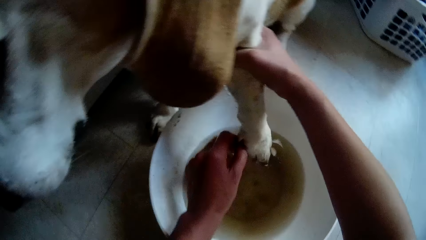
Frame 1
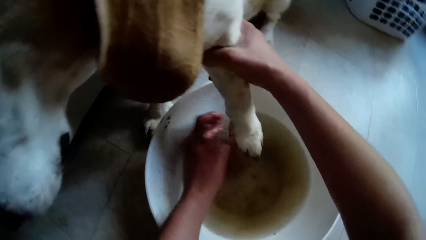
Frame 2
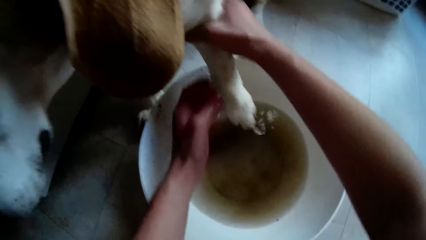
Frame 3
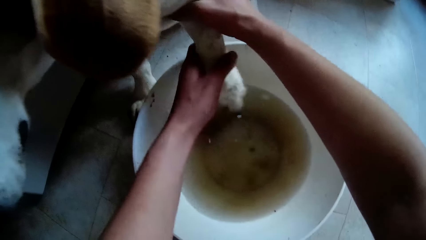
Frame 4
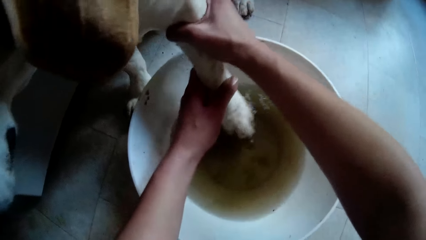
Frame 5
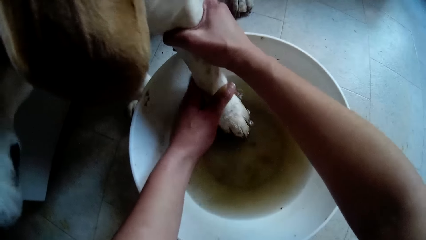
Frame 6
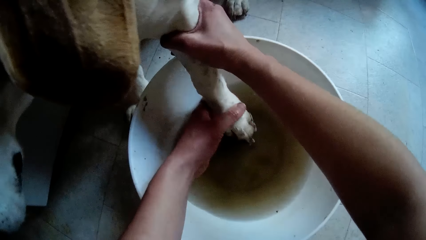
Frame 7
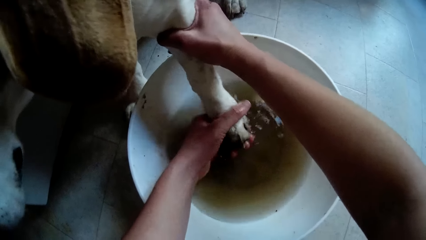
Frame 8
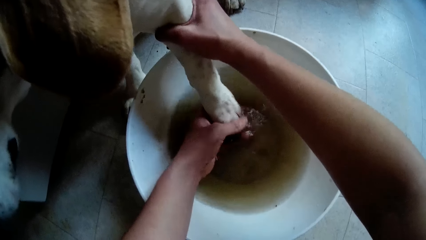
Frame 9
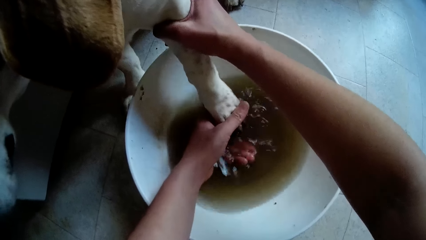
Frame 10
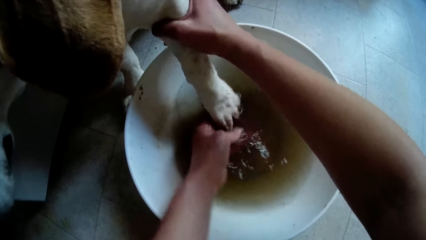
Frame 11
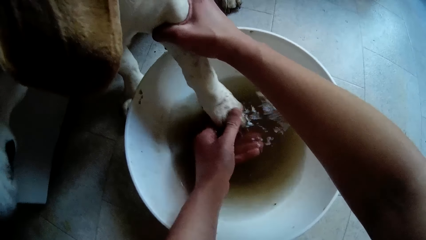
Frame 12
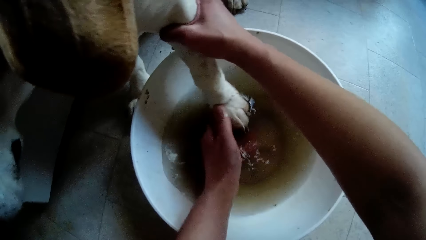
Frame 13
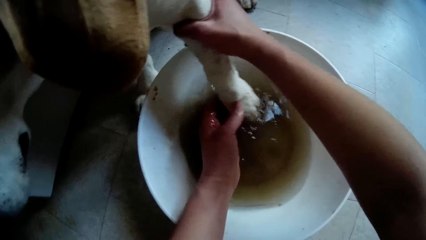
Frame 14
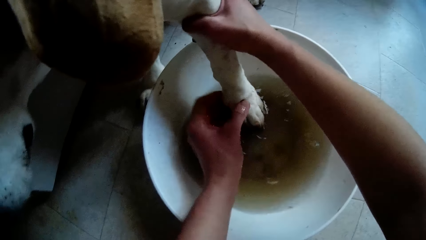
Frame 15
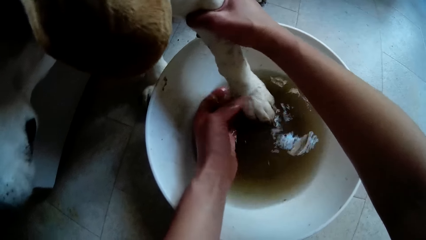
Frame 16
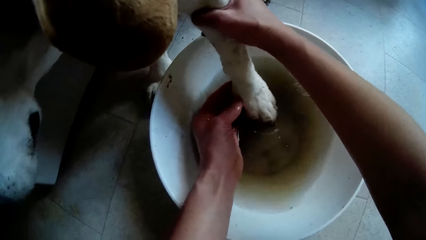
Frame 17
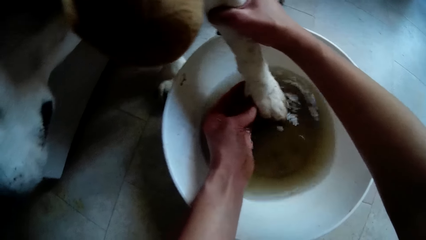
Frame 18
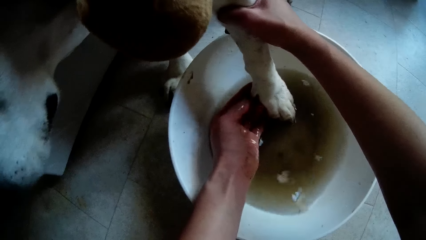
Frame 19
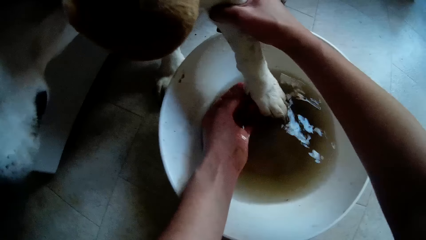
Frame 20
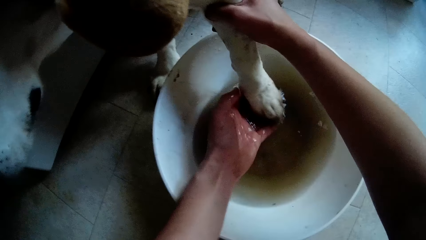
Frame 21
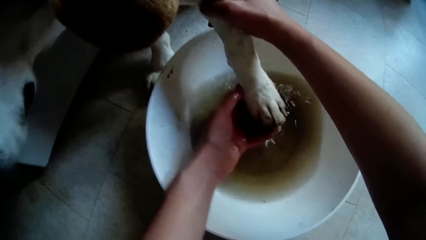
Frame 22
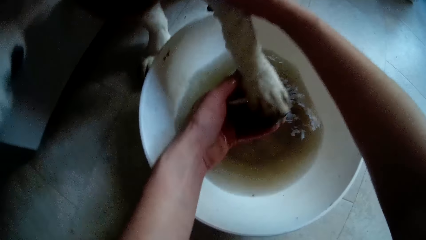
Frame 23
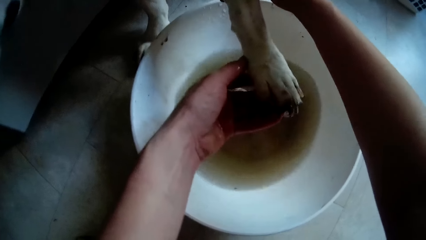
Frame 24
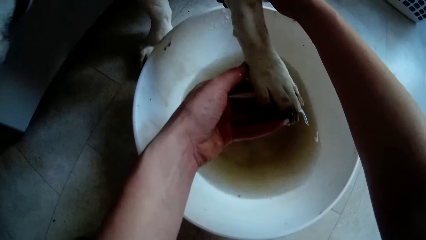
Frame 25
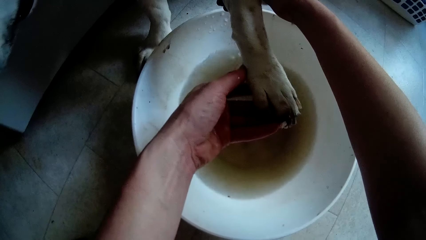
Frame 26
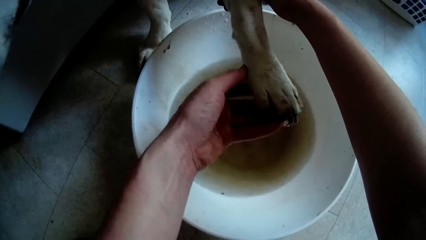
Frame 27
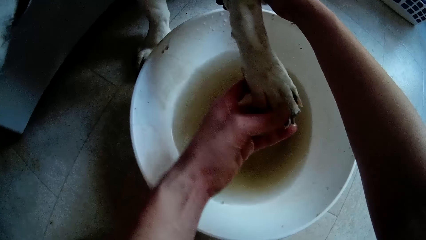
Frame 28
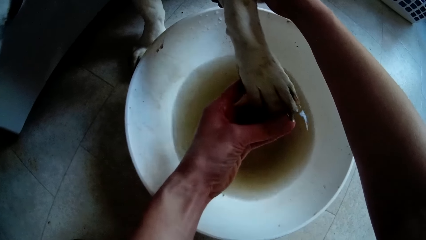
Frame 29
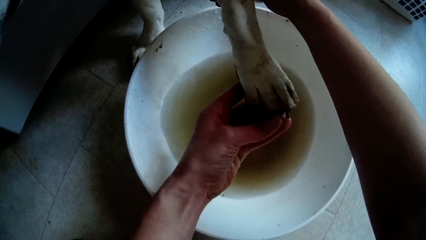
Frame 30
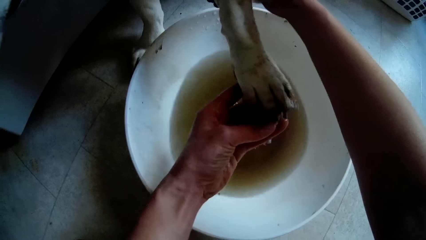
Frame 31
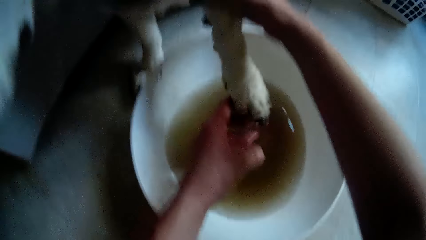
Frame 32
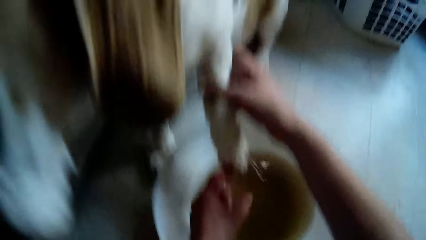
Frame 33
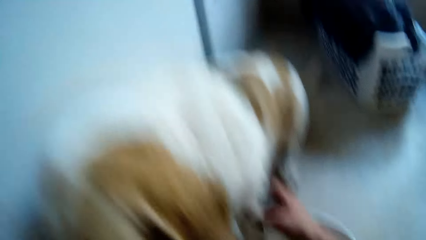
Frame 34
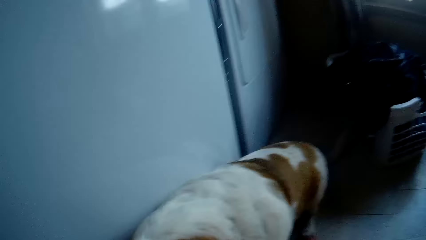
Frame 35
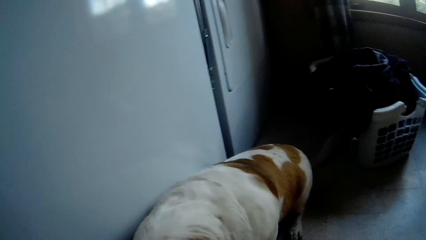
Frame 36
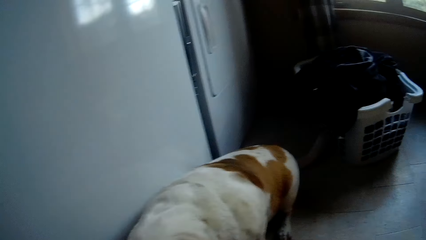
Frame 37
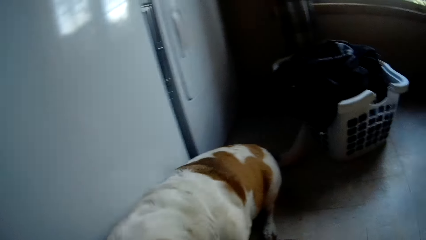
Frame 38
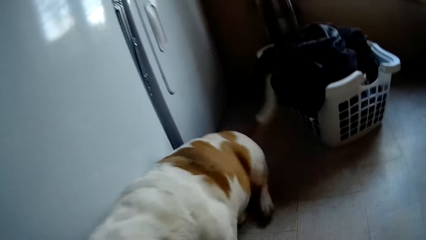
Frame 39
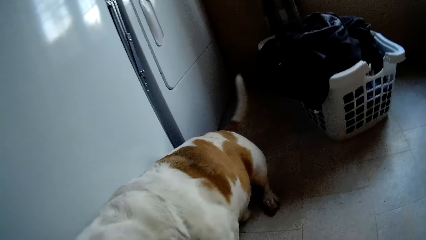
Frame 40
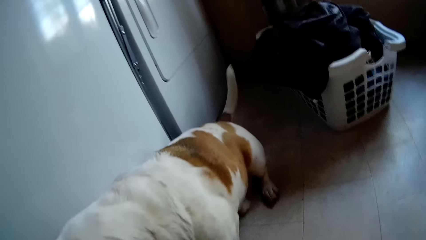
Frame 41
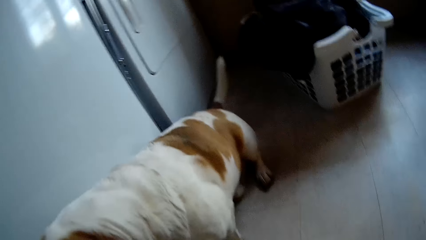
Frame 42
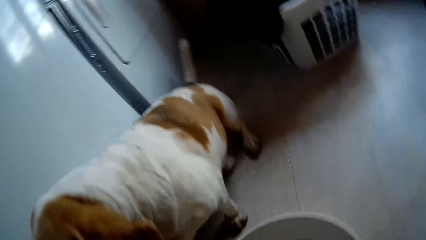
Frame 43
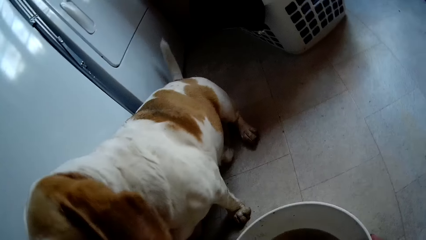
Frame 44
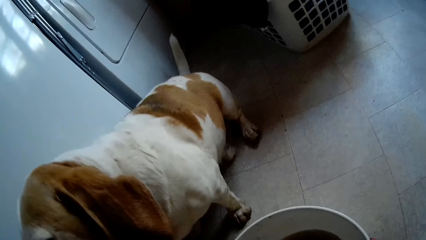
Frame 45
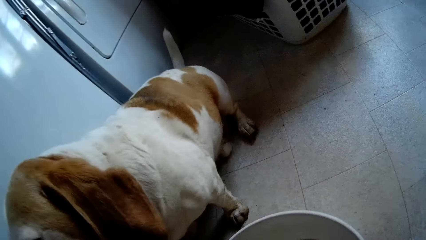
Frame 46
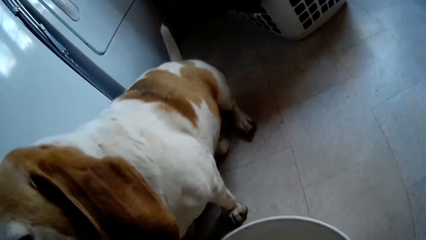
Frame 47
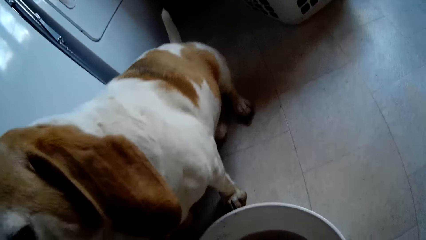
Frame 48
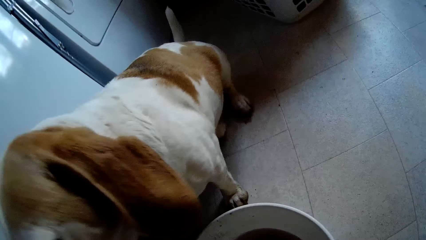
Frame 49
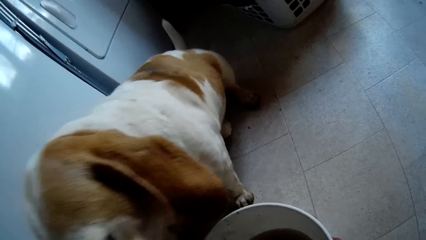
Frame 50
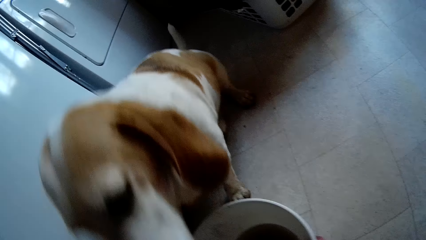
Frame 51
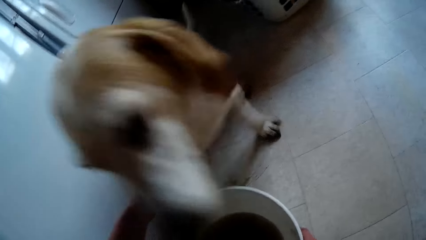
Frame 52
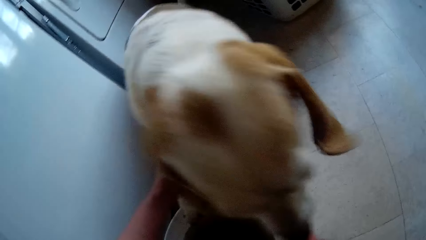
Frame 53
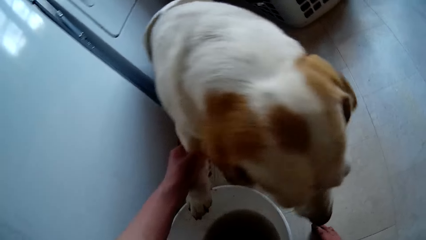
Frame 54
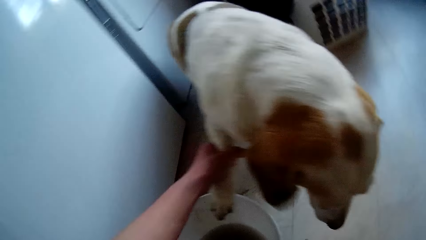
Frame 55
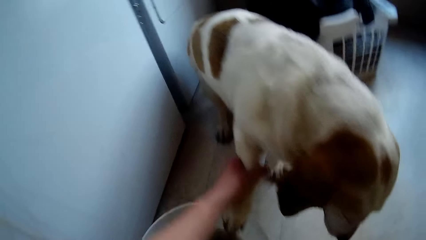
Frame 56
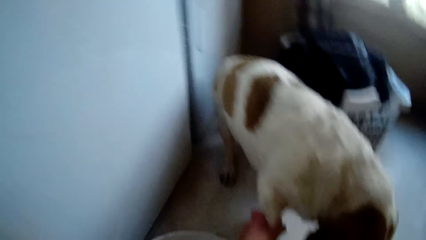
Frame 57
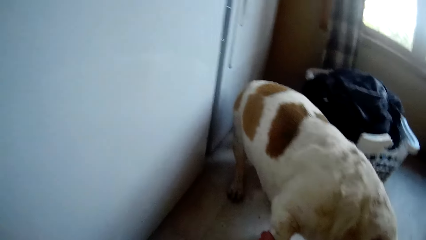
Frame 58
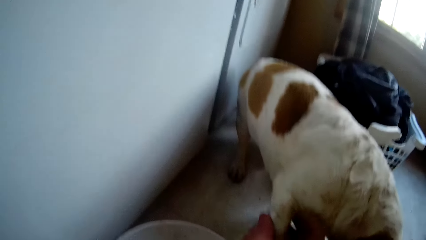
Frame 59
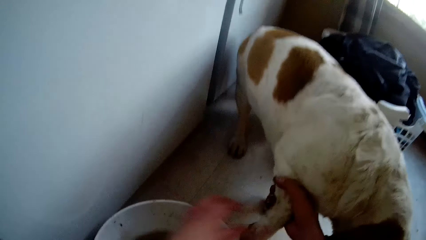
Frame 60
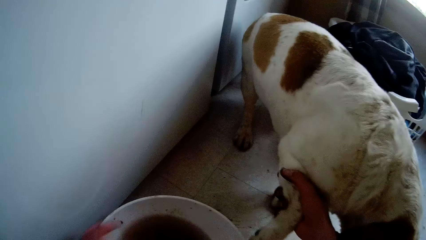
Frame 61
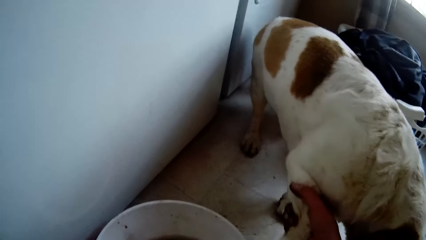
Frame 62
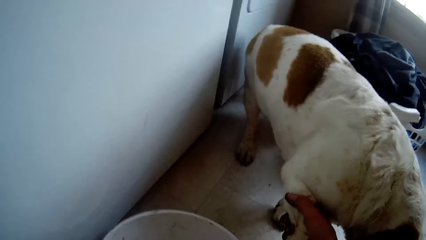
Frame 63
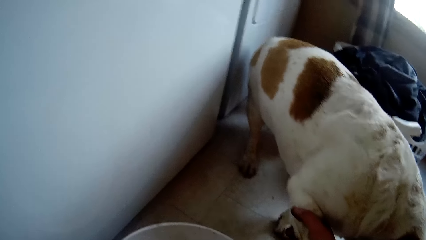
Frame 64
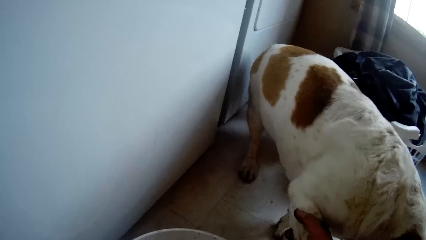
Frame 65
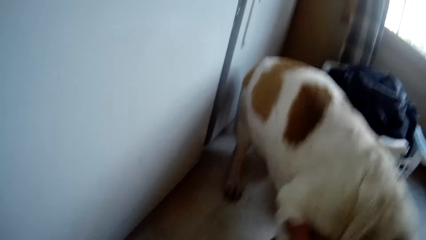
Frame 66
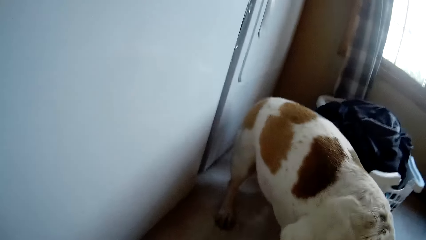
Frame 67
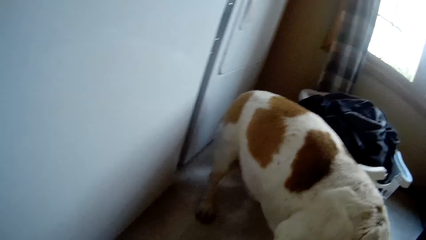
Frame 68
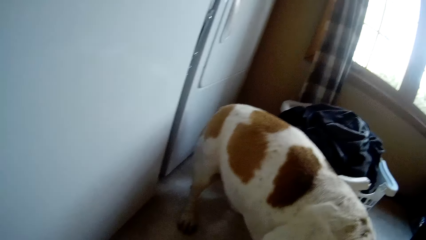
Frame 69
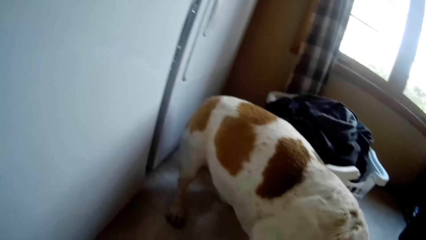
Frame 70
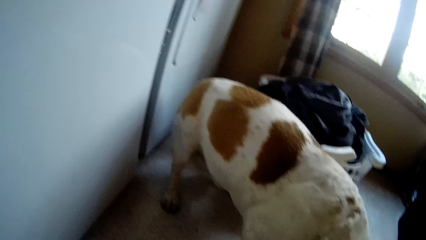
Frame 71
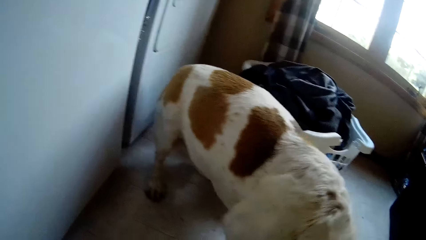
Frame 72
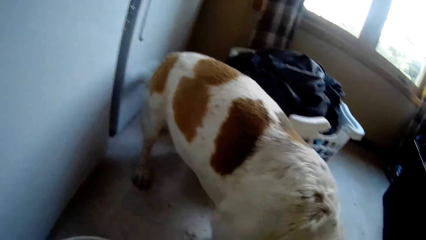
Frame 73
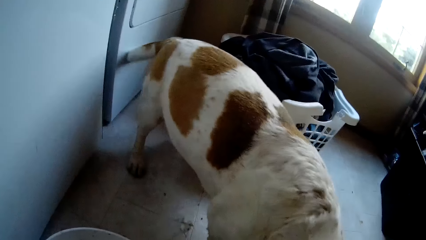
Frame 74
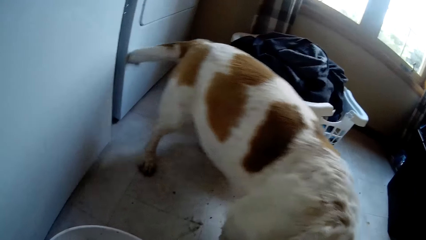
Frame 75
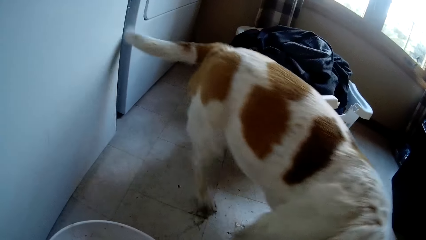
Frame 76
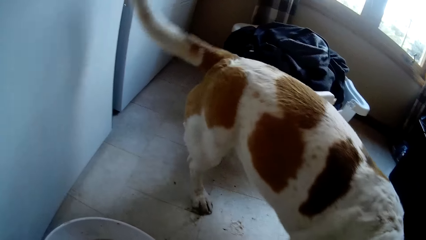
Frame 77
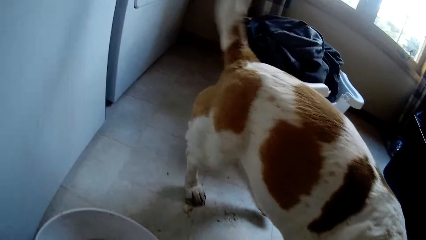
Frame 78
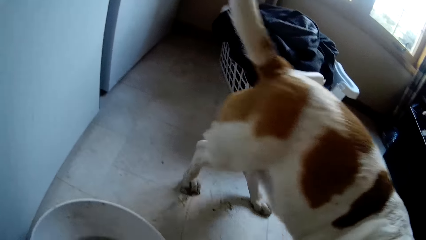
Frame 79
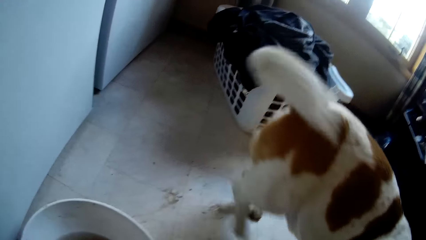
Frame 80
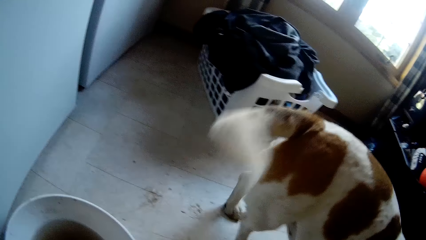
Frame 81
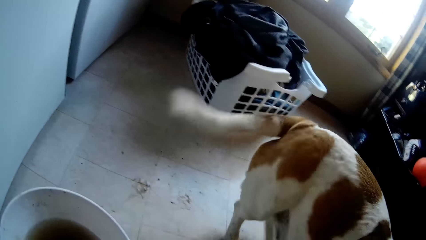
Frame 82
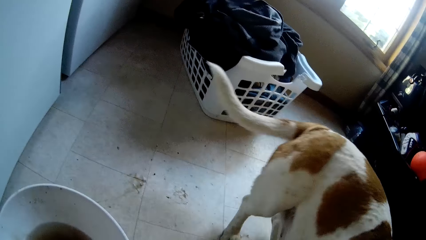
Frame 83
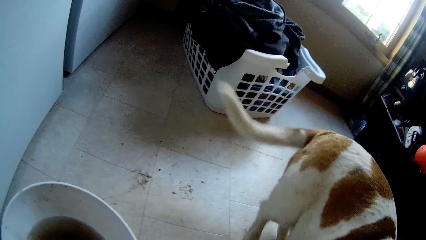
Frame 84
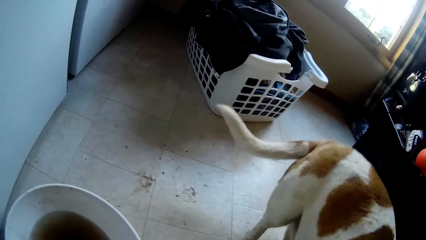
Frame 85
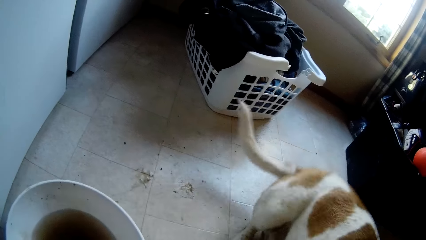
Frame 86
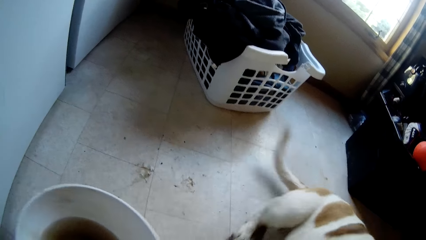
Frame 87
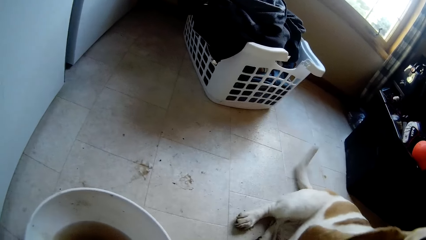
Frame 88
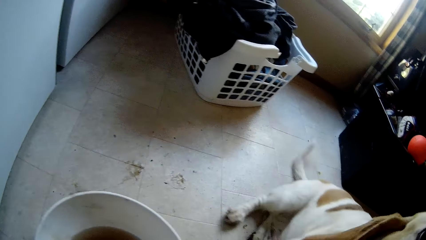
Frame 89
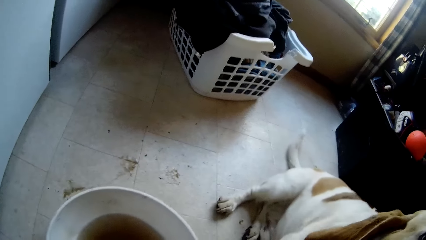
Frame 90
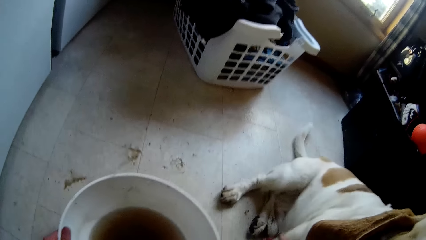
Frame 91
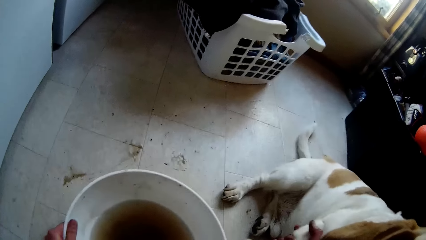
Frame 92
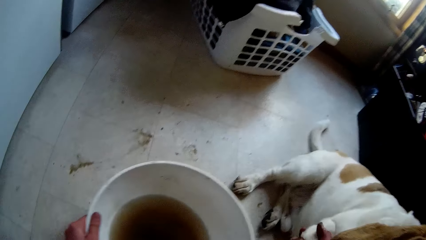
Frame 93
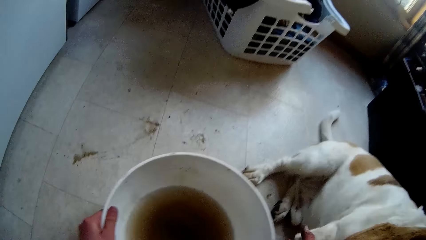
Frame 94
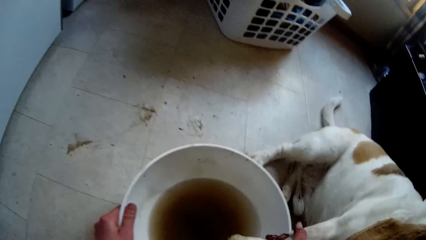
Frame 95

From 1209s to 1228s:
The camera wearer washes the dog leg. She checks the paw of the dog. She looks around. She moves the white bowl on the floor with her right hand. She holds the right fore leg of the dog with her left hand. She looks around. She holds the right fore leg of the dog with her right hand. She laughs and talks with the dog. The dog sits on the floor. The camera wearer moves the white bowl on the floor with her left hand.
